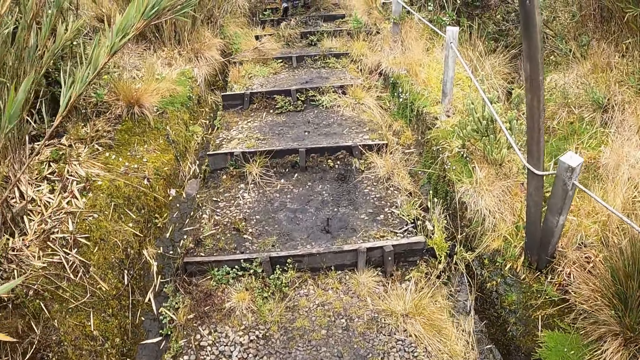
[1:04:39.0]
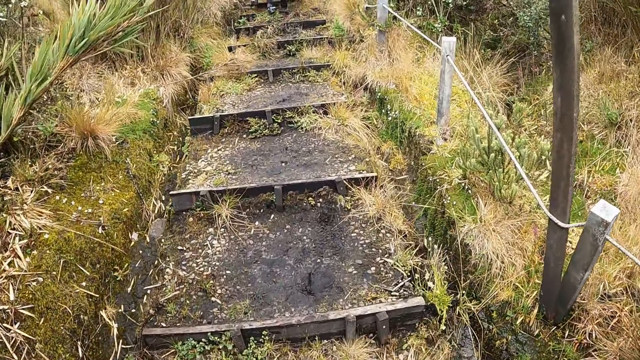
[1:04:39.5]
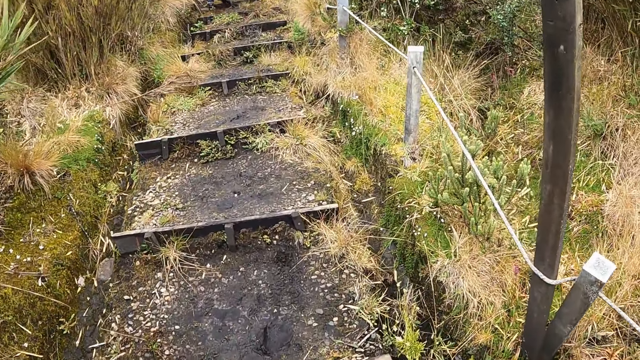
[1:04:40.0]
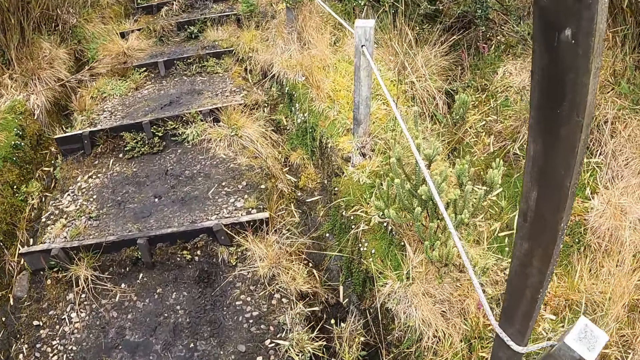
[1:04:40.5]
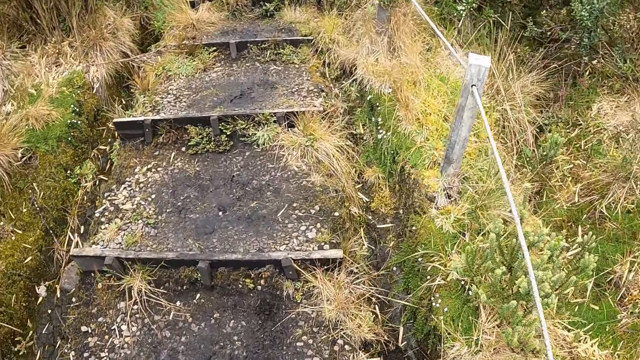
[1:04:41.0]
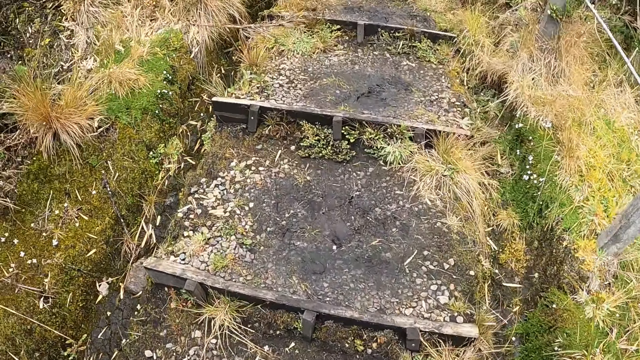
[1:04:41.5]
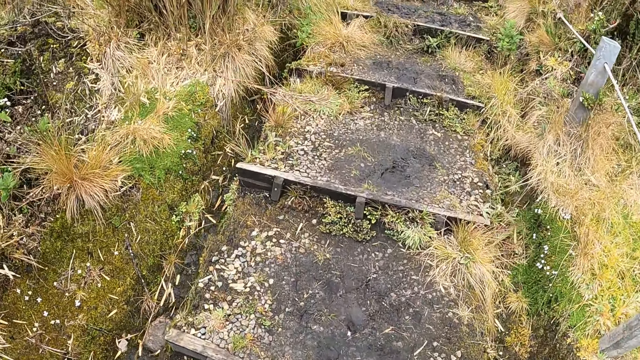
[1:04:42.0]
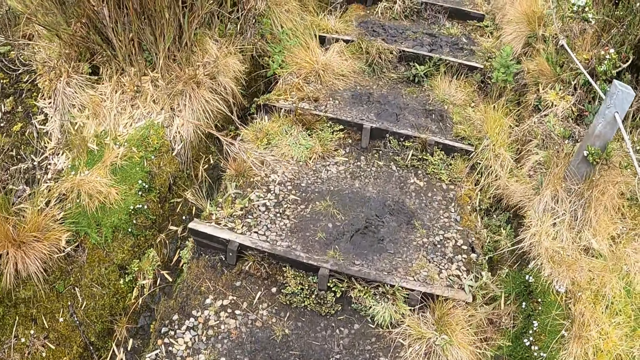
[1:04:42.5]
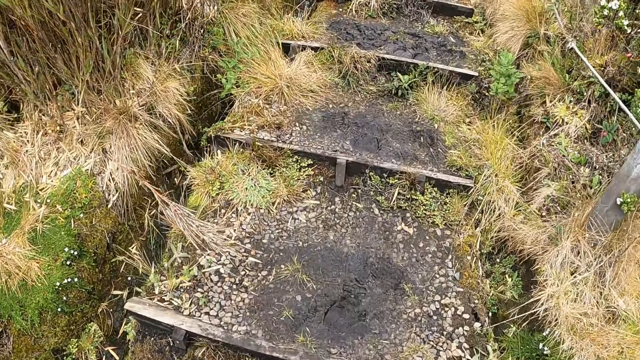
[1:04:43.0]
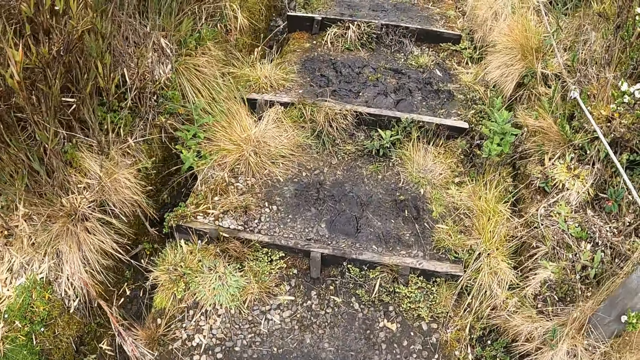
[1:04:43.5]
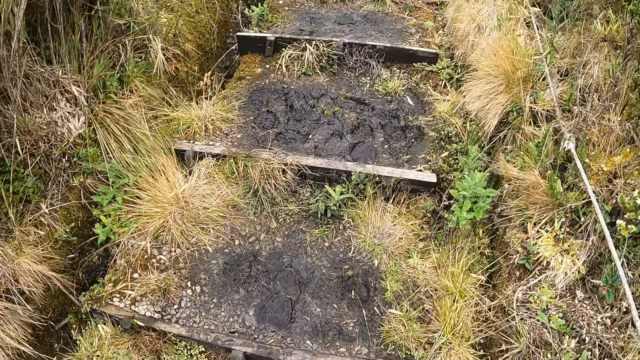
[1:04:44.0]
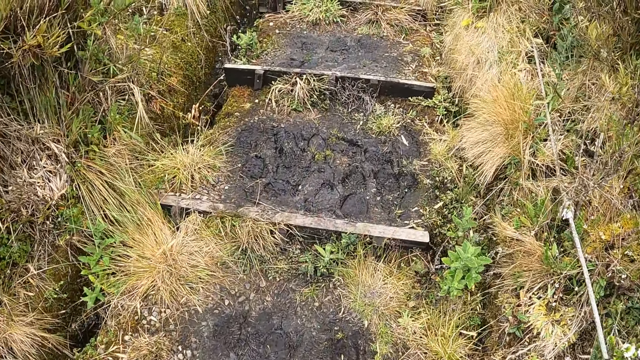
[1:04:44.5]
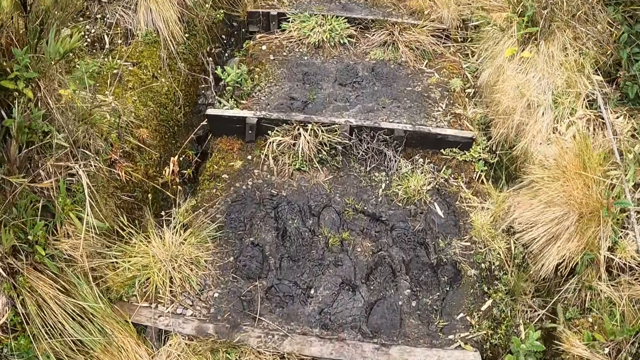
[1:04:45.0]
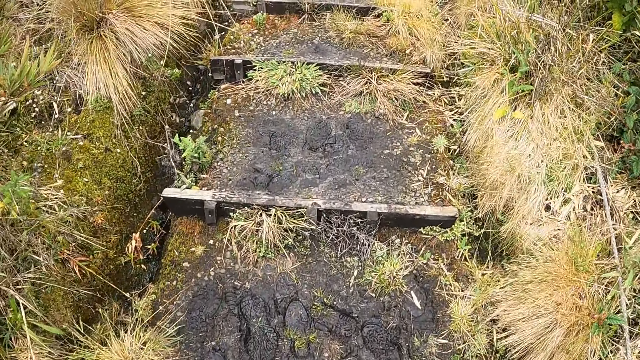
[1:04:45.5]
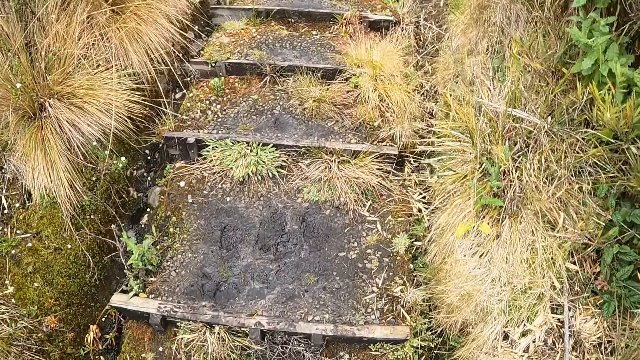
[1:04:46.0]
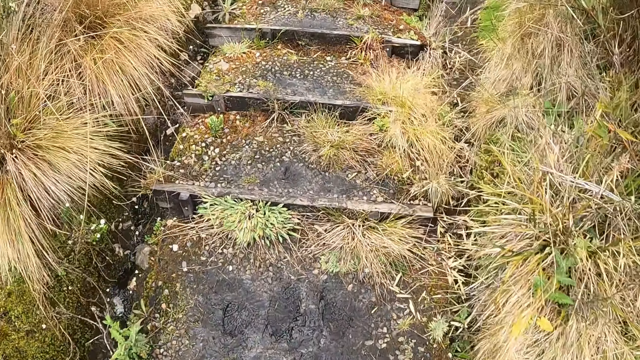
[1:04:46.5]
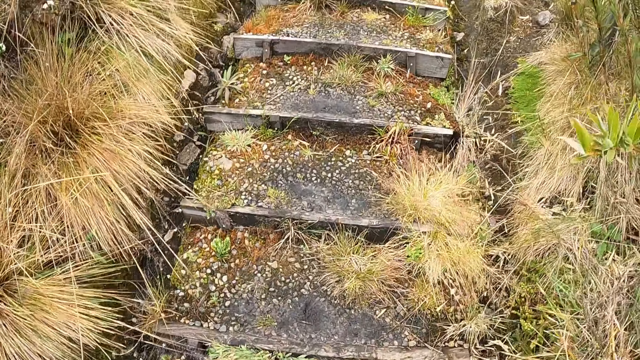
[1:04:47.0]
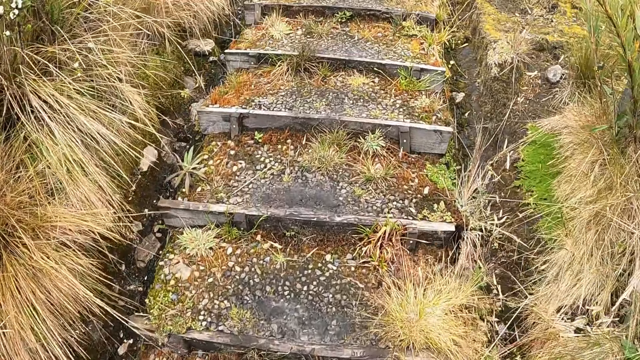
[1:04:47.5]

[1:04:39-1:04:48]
The camera wearer walks in the forest.

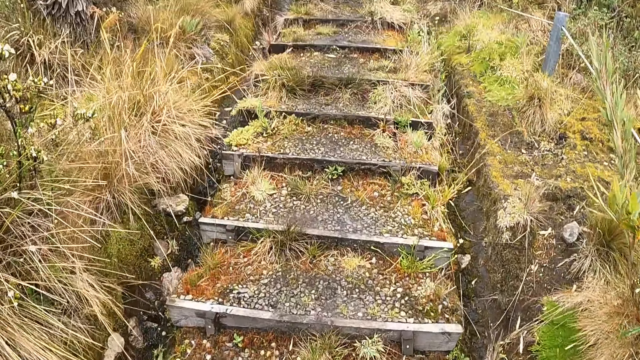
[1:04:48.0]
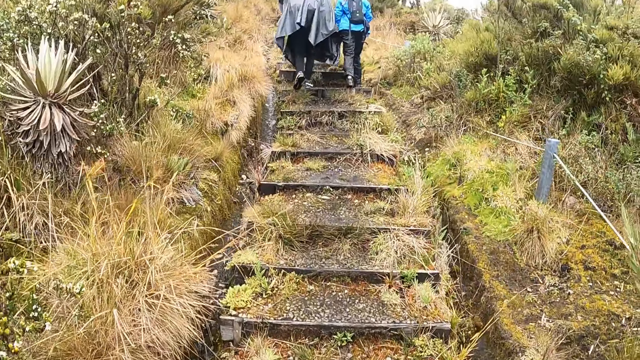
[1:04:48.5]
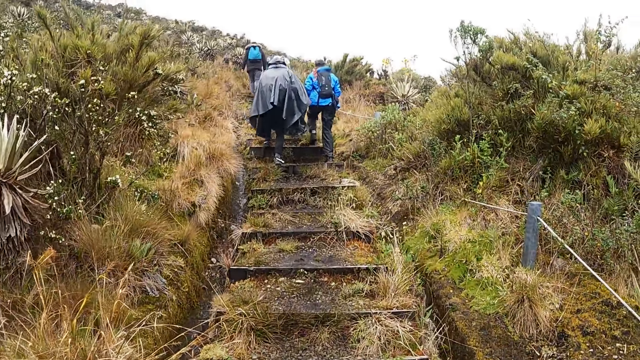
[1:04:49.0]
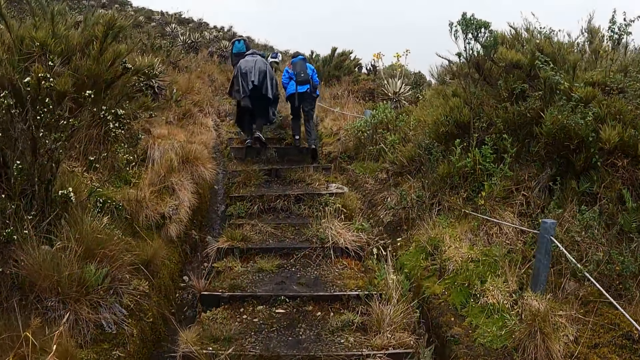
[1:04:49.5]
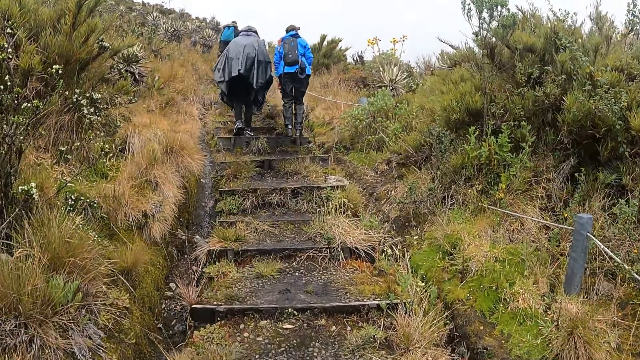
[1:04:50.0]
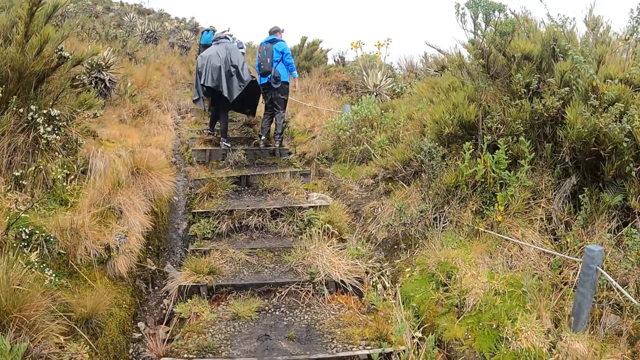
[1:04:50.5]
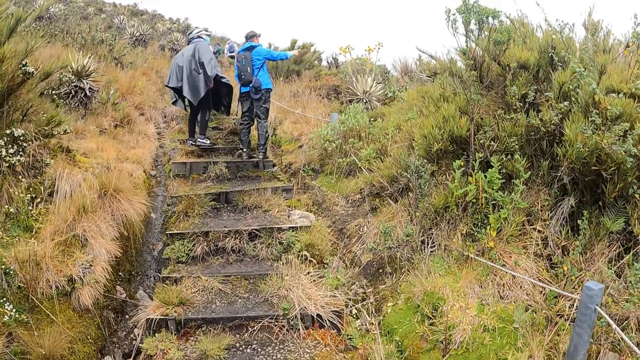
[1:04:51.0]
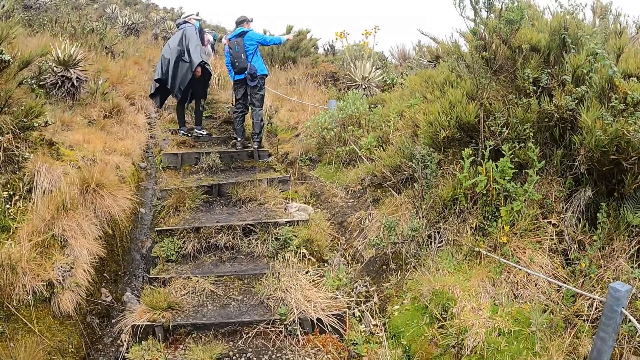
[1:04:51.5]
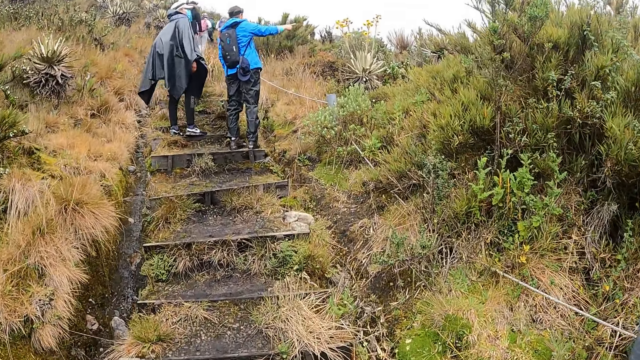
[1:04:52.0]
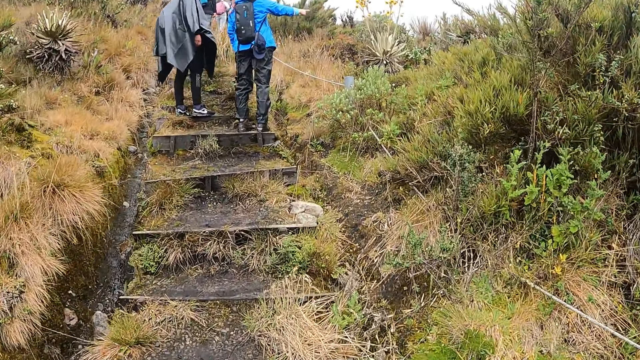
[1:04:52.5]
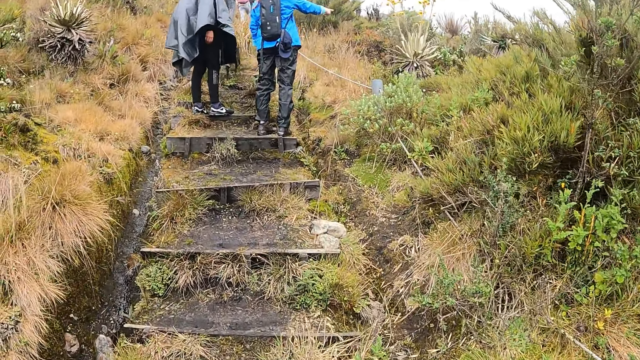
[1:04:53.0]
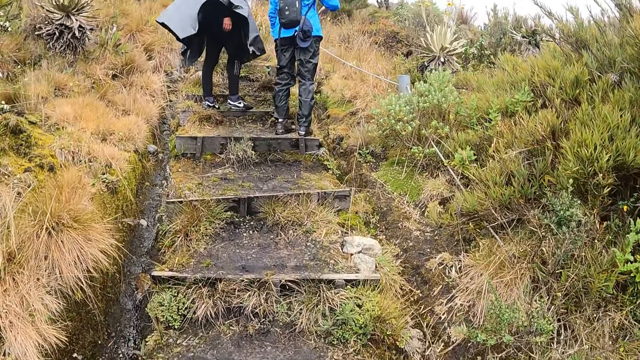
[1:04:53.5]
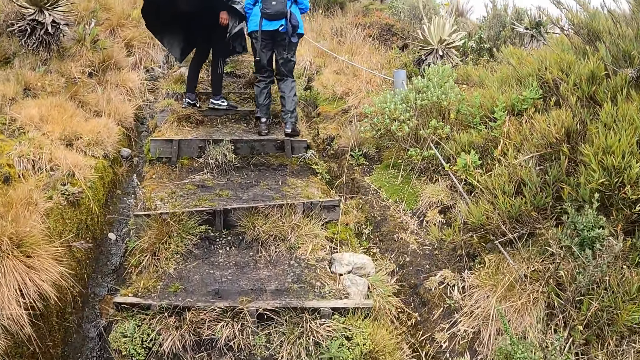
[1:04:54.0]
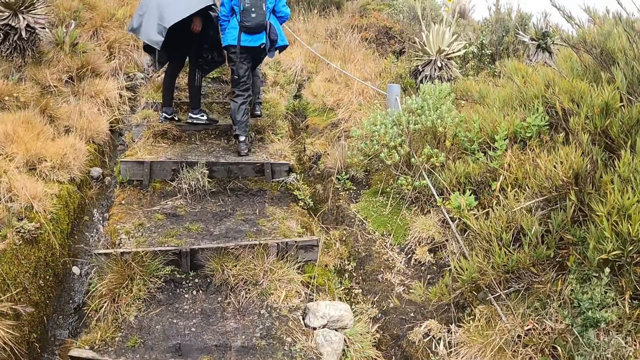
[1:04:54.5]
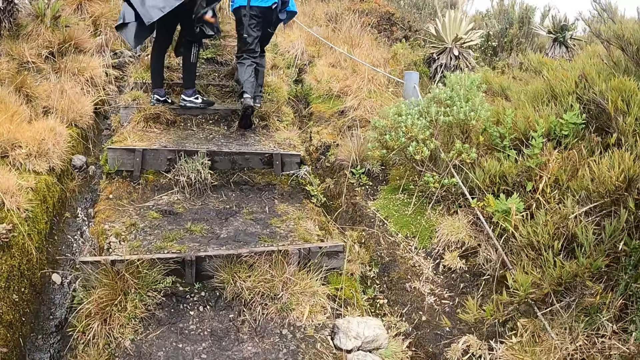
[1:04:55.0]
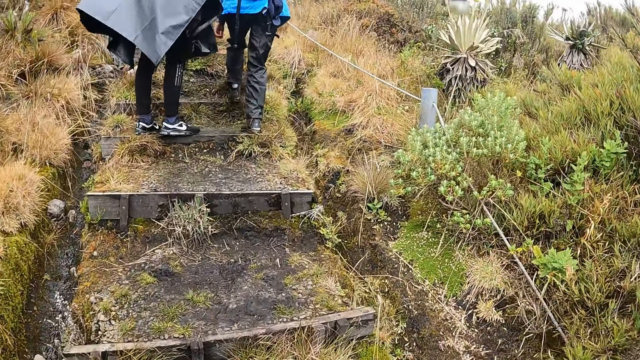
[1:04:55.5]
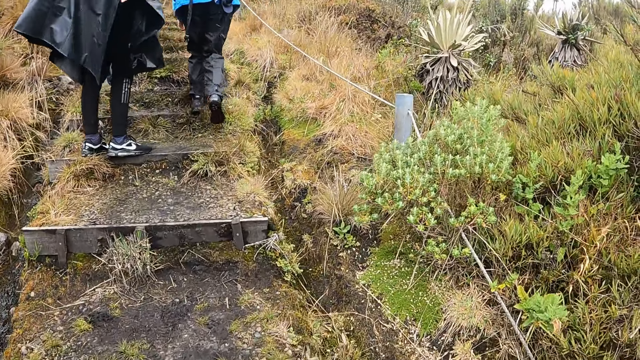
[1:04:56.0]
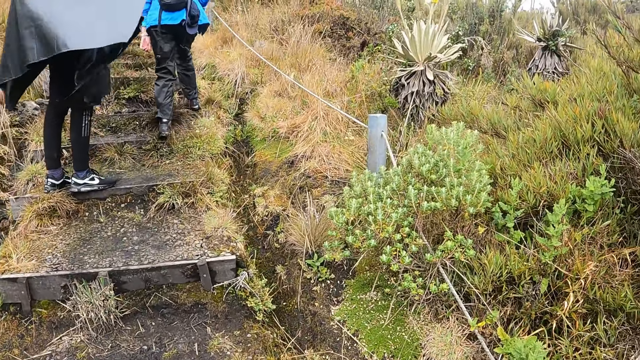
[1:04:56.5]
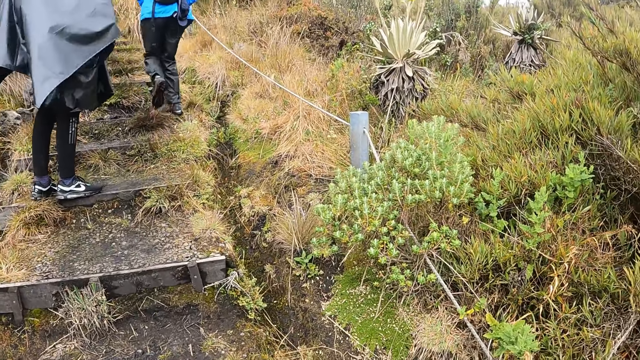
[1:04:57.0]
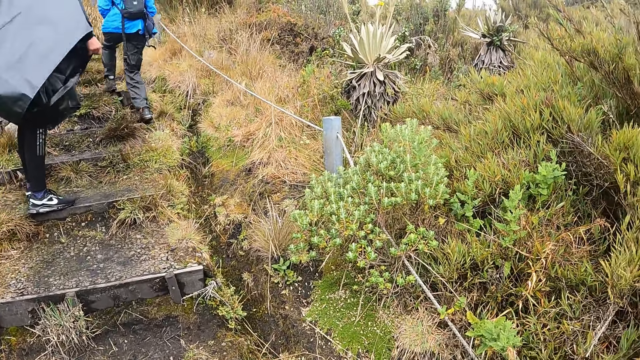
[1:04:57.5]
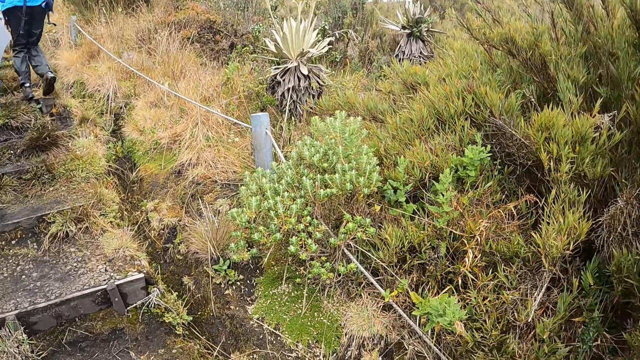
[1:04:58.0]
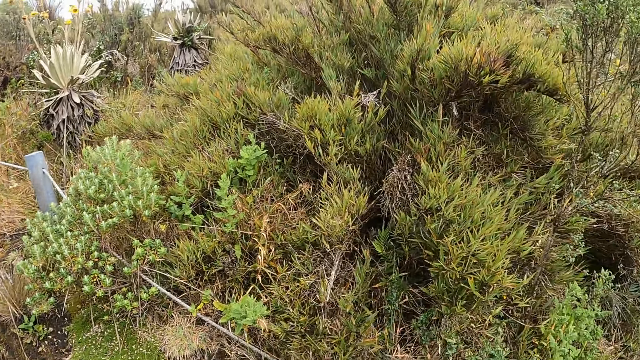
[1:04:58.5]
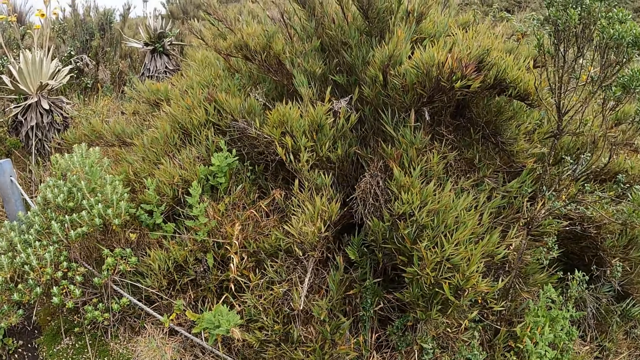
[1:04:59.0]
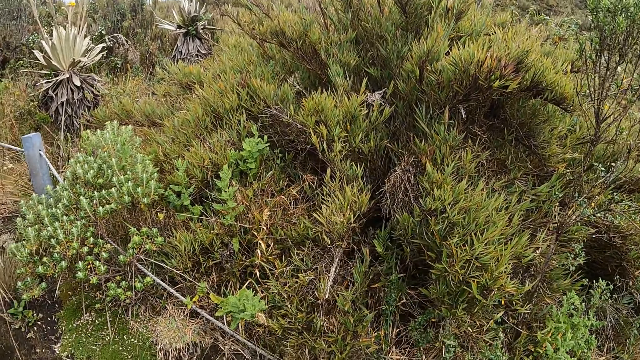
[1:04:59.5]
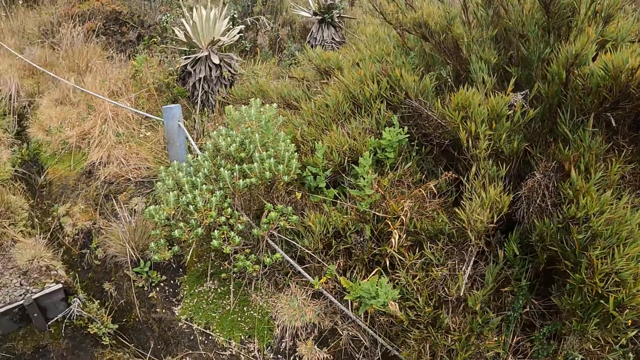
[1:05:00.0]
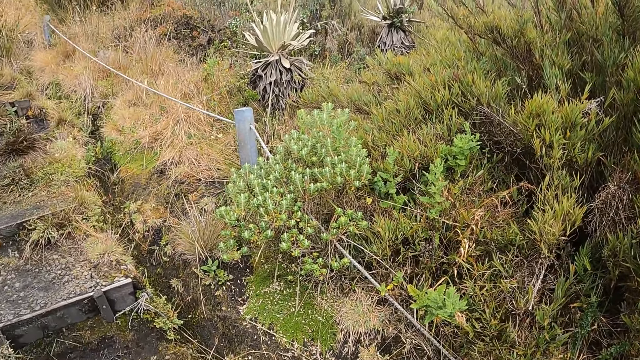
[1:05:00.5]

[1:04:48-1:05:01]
A man gesticulates with his right hand. The man points at the forest. The man walks on the hiking trail stairs. The camera wearer walks in the forest.
